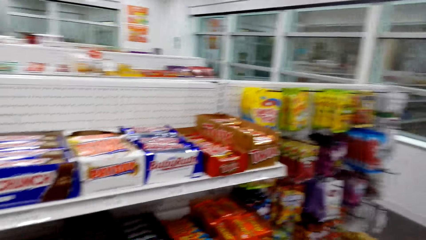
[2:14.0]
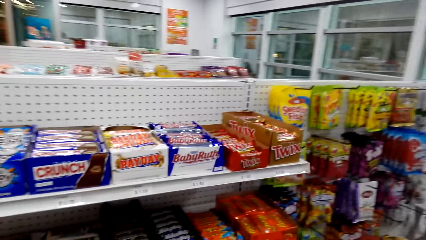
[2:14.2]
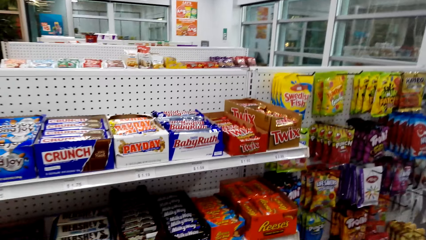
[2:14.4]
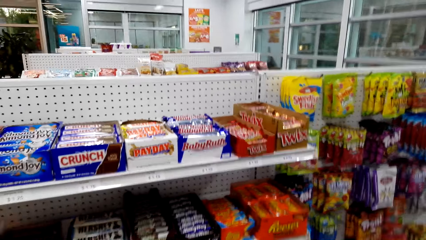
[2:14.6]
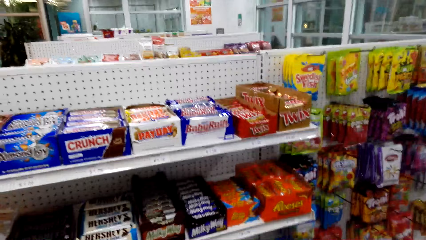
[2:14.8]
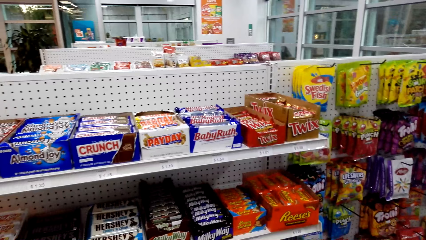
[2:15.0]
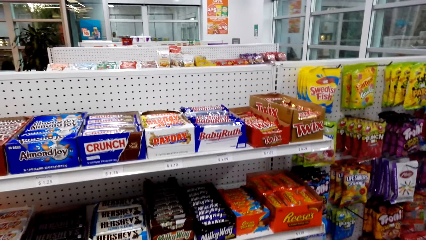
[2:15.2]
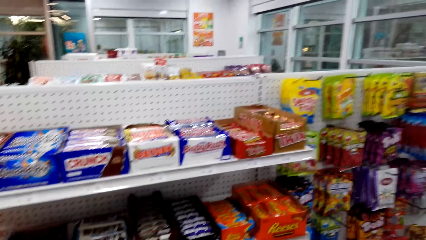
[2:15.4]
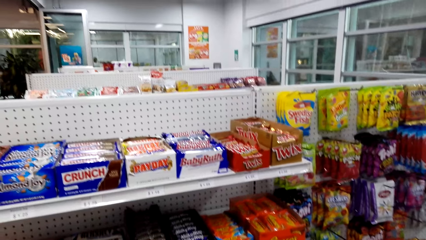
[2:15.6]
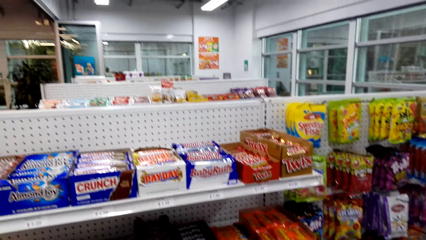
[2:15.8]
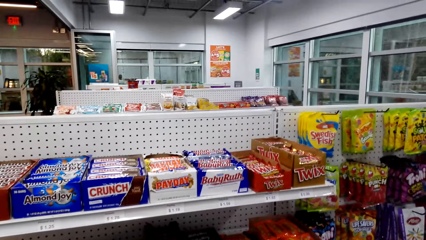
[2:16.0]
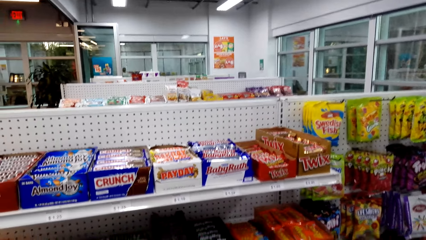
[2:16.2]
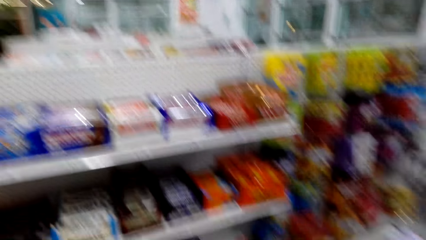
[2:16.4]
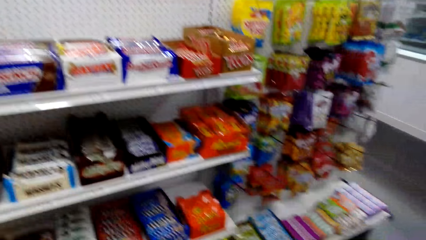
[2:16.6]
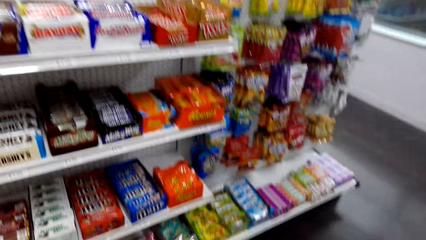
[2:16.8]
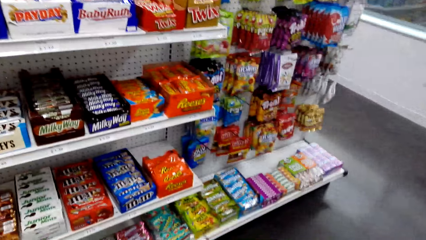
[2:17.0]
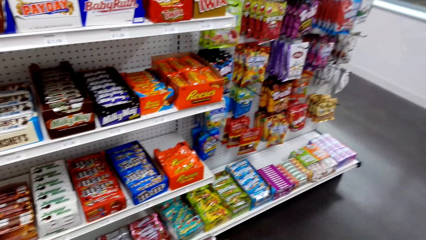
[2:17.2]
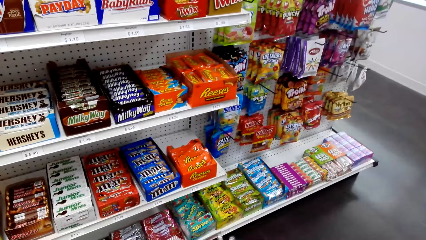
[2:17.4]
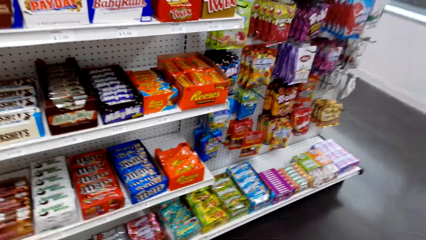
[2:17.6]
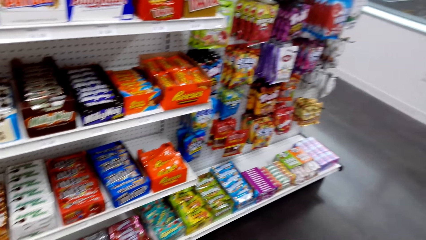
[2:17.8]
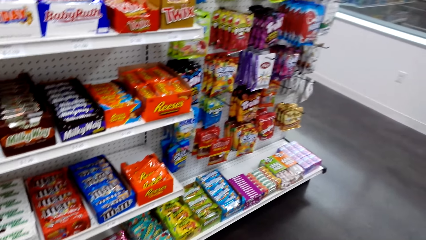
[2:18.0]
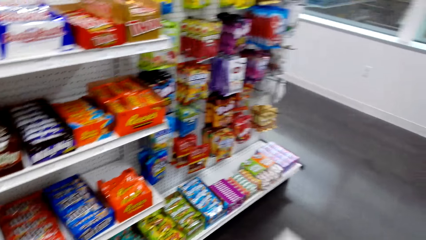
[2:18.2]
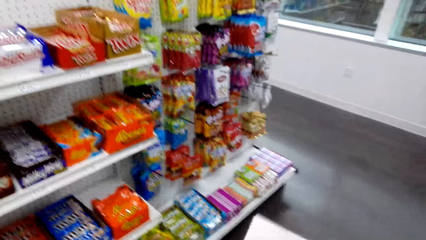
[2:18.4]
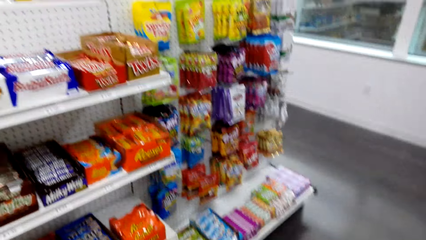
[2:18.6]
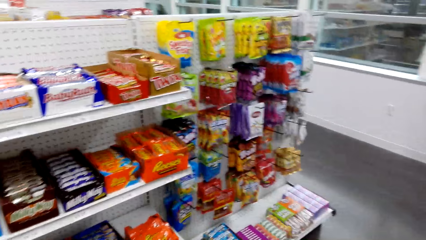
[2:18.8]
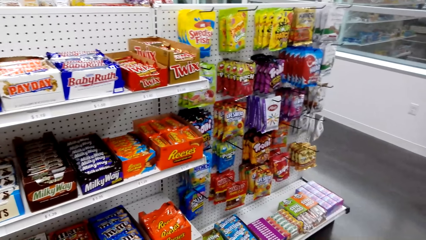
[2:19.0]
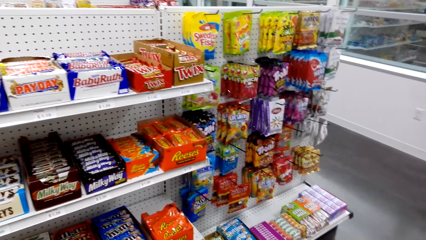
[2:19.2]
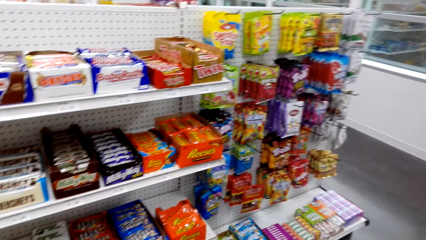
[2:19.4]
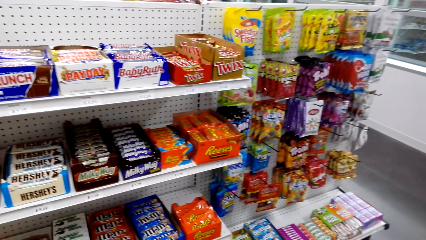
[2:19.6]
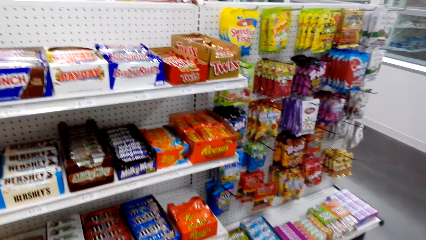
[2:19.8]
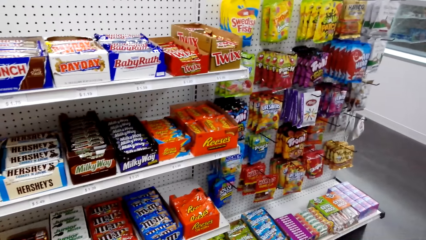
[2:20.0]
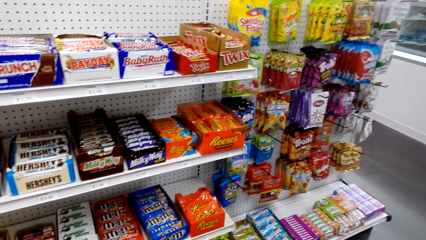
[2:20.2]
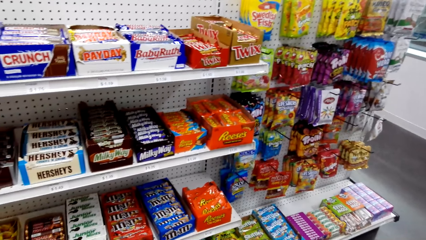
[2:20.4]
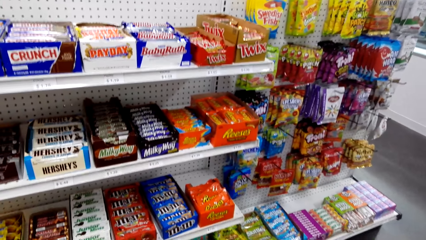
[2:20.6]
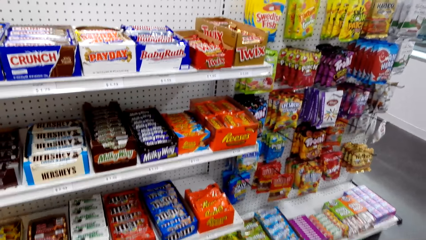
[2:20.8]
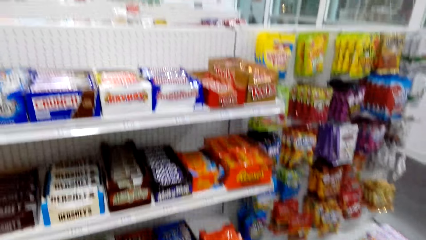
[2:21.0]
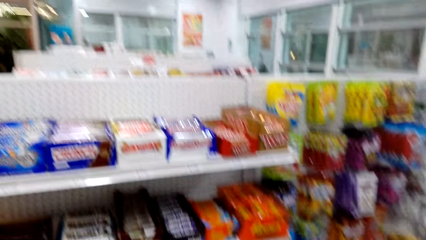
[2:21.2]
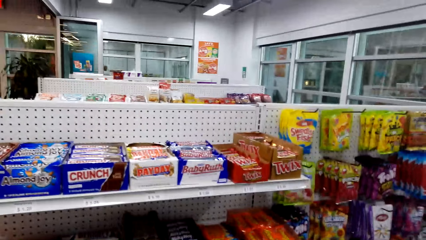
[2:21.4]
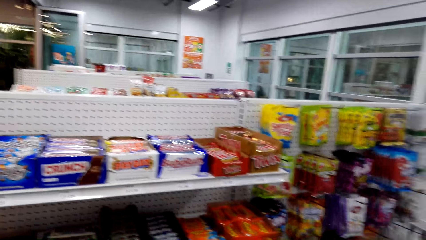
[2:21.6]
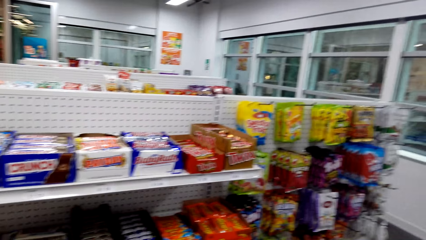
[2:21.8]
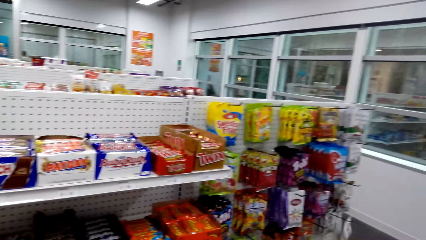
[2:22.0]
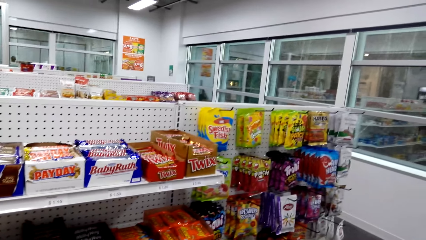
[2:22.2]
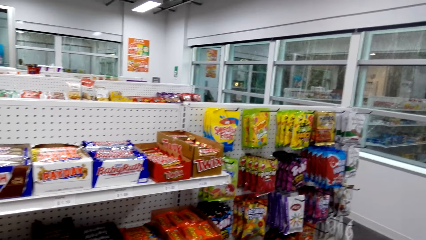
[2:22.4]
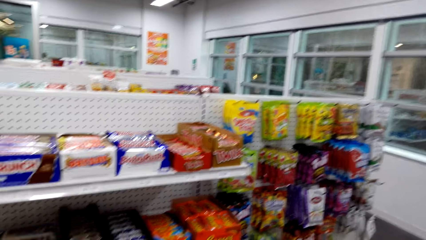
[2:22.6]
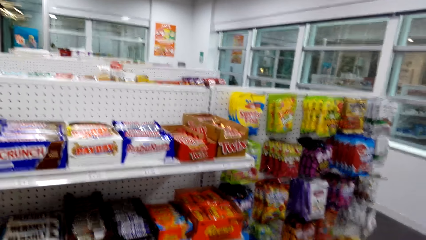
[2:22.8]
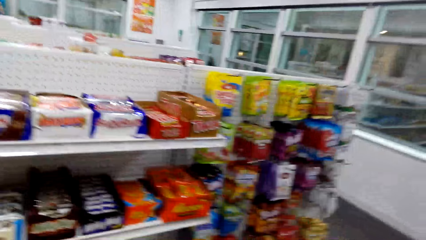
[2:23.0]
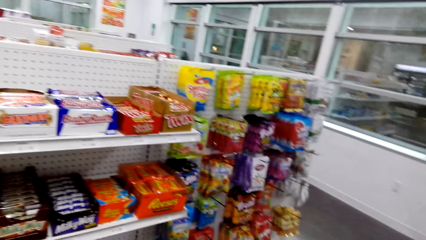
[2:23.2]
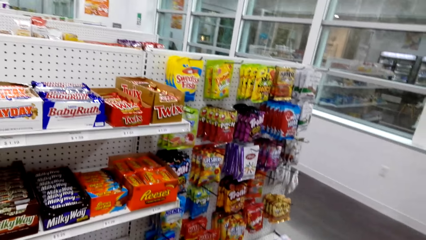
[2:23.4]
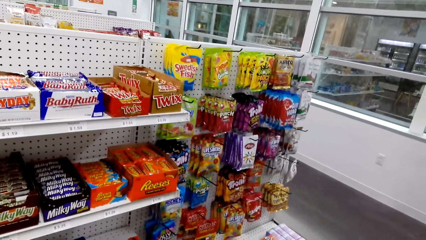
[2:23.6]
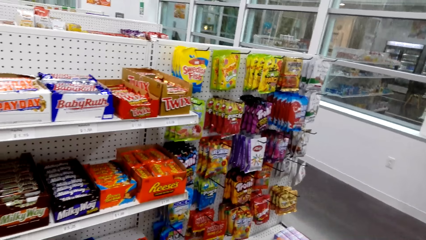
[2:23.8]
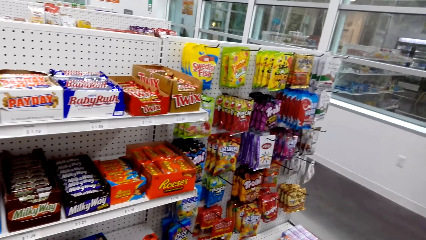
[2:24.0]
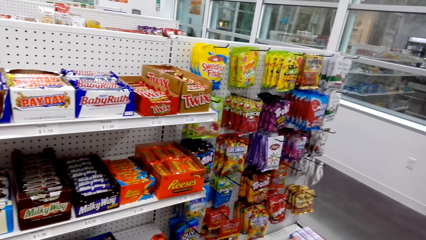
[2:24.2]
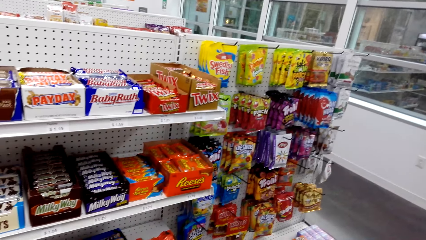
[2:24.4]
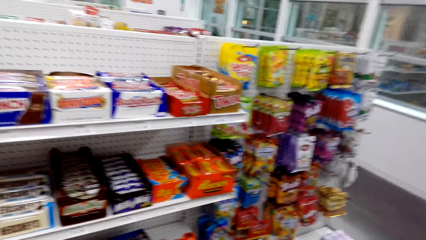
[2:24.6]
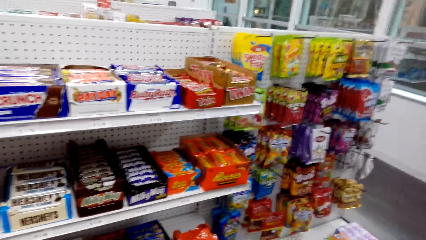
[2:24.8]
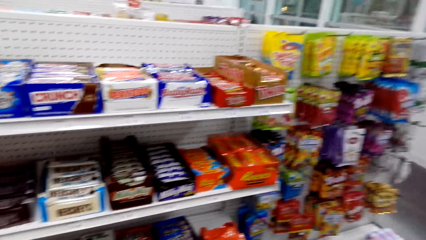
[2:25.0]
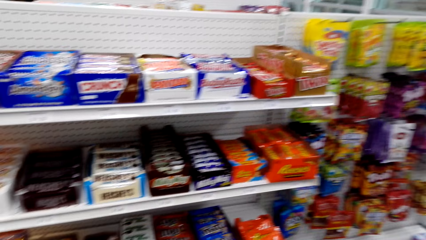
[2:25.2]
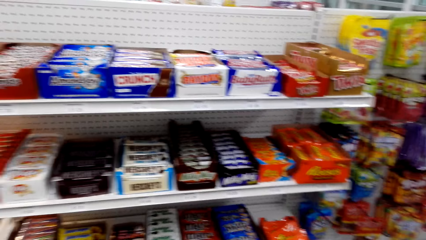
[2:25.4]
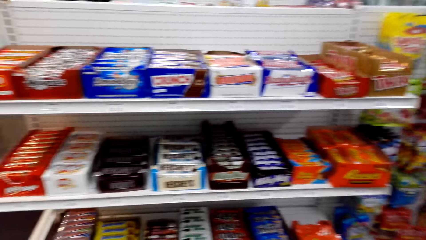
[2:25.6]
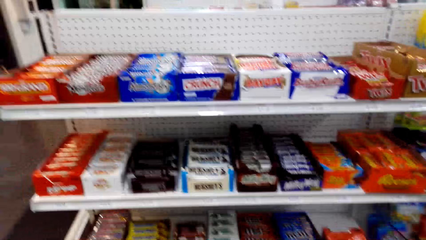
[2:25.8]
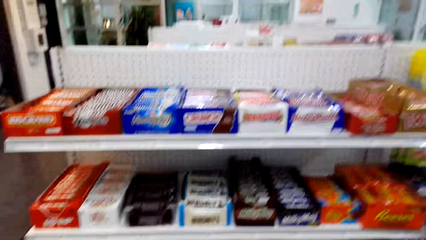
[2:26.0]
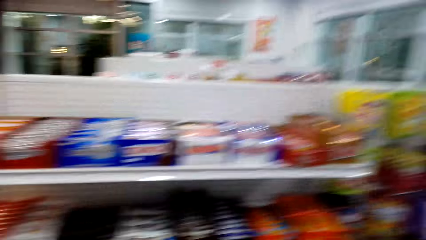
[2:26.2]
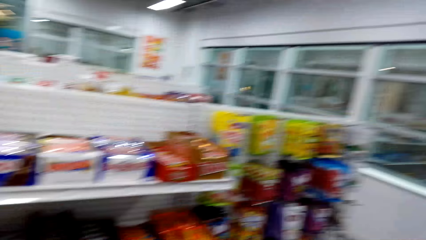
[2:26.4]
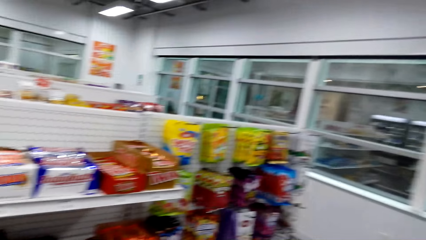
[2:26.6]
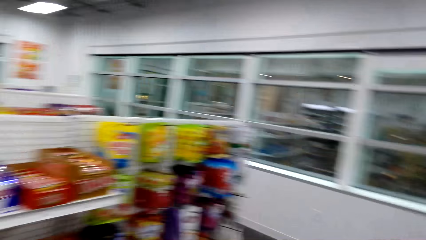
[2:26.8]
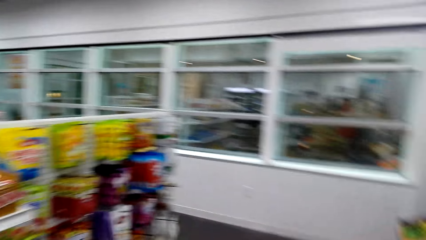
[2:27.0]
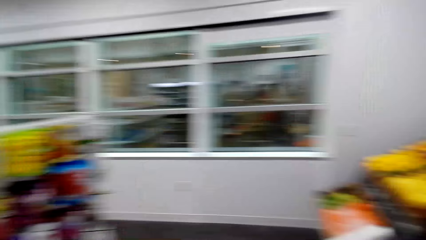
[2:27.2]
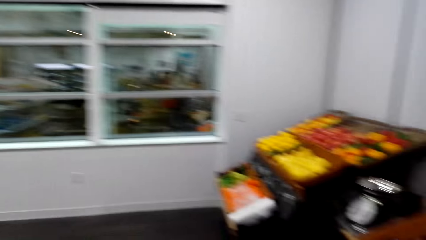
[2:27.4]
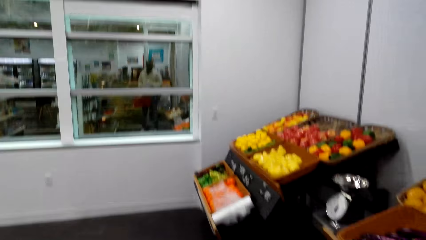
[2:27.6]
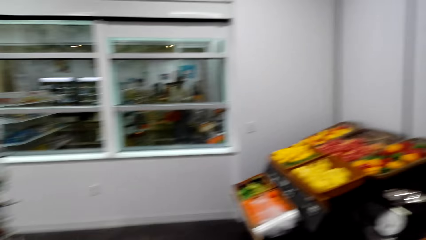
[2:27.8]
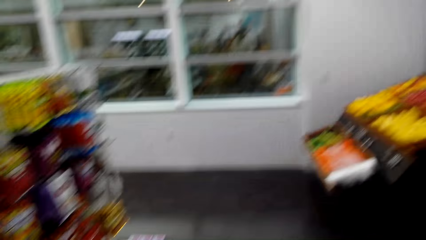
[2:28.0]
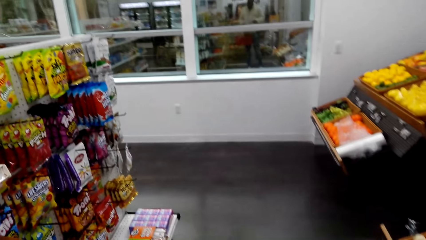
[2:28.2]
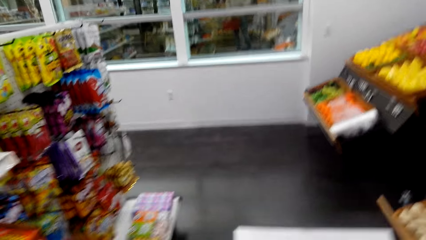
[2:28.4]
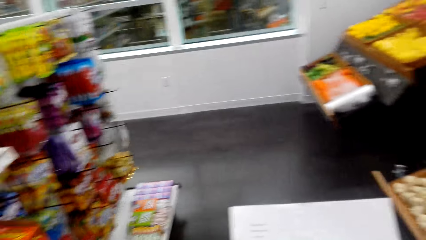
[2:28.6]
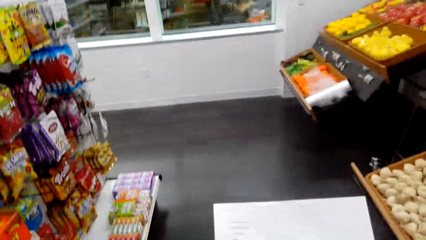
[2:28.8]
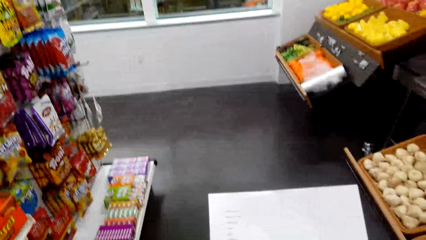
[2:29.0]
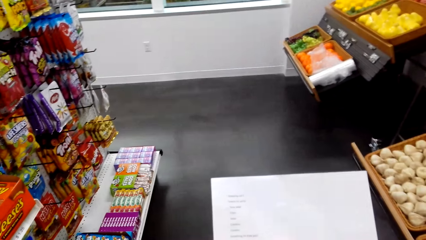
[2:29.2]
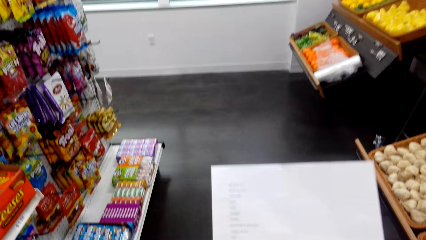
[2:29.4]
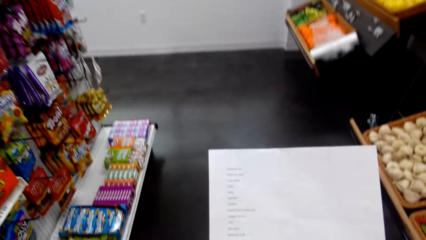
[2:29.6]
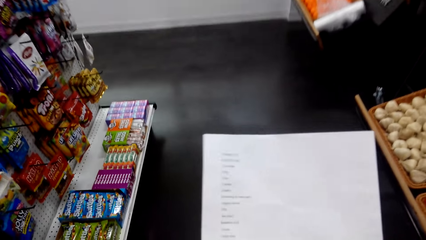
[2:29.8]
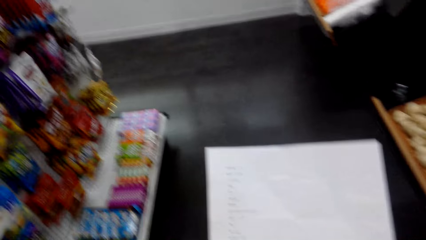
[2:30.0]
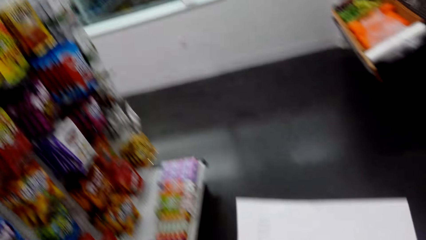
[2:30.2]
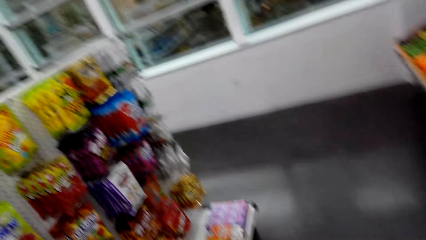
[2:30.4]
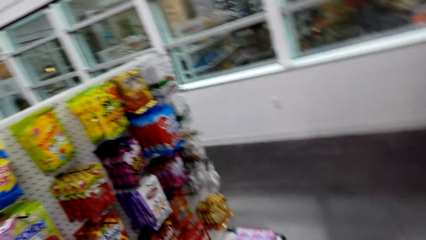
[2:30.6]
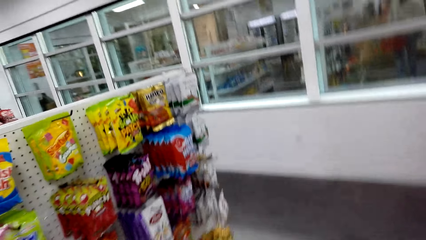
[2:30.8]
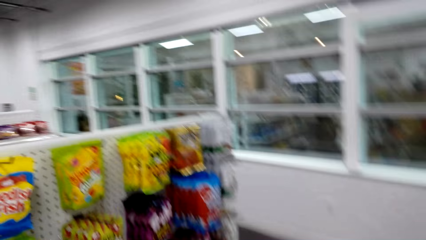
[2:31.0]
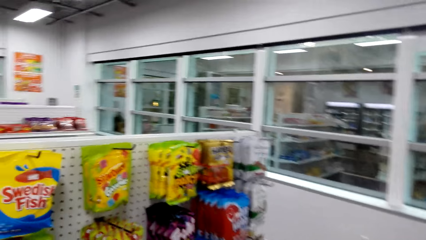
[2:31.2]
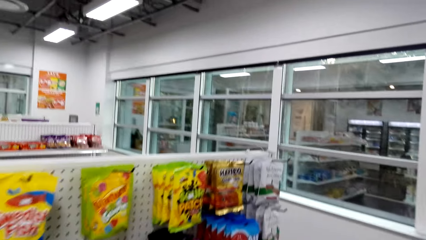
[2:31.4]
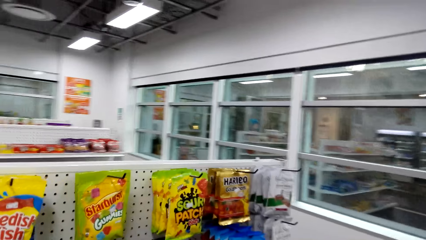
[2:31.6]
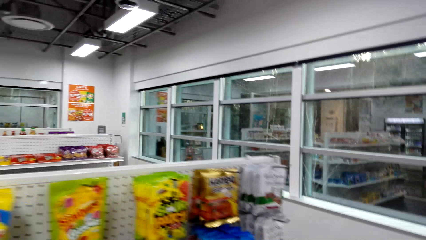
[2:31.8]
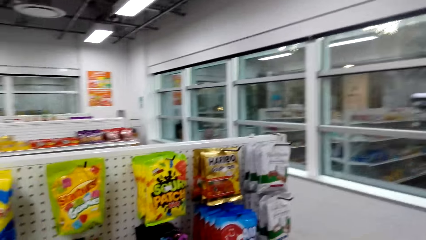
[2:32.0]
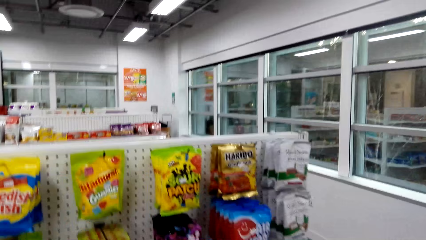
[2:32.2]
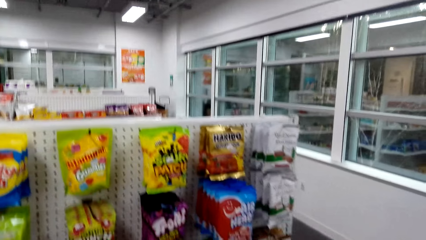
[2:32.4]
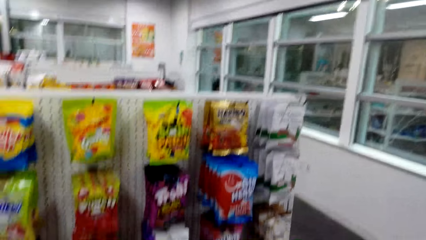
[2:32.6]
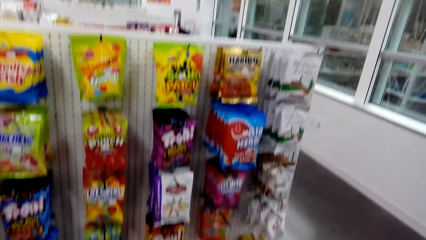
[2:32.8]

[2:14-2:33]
The camera wearer views items on the supermarket shelving. They view the paper in the hands. They view items on the supermarket shelving.
